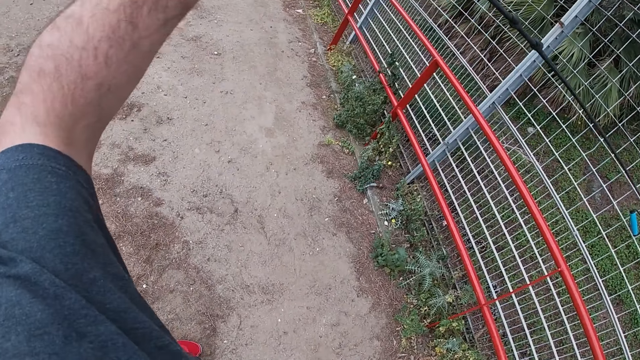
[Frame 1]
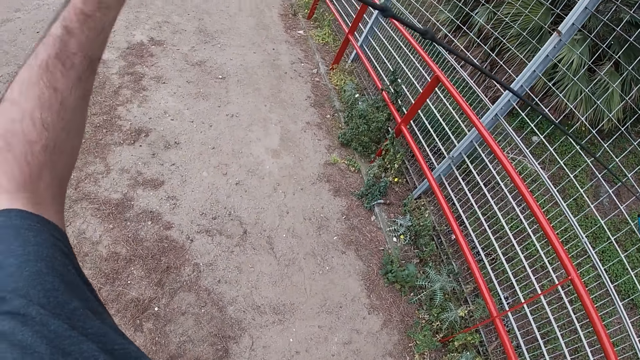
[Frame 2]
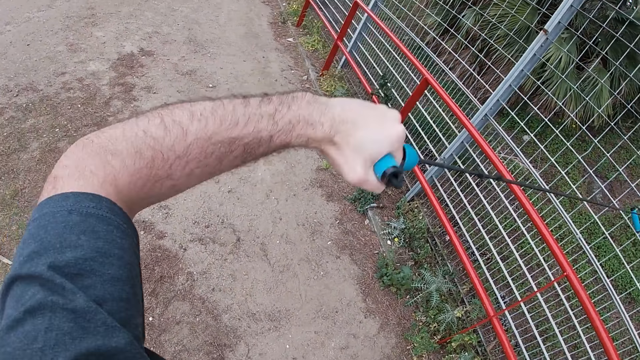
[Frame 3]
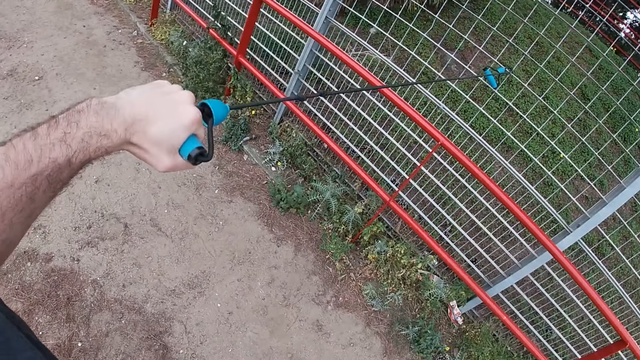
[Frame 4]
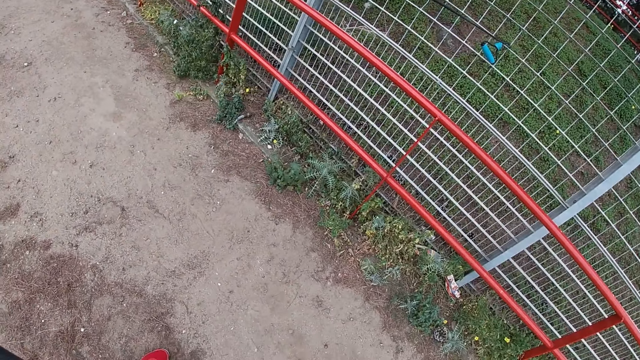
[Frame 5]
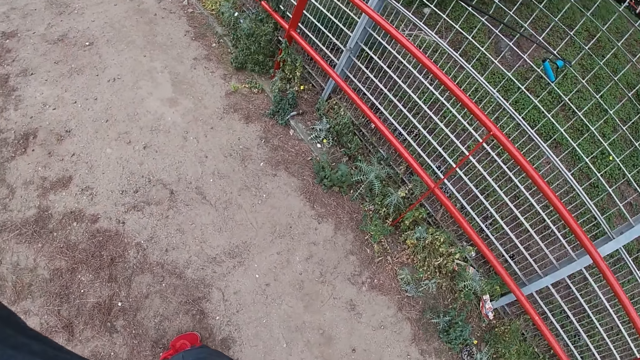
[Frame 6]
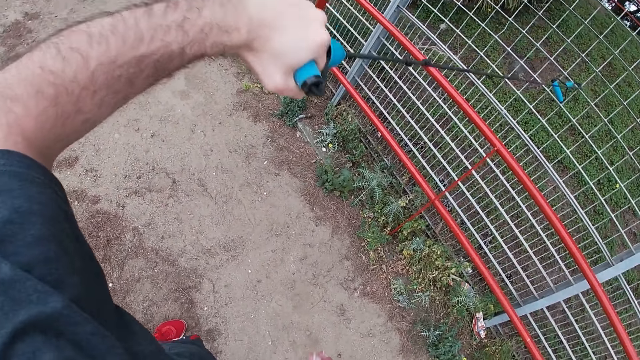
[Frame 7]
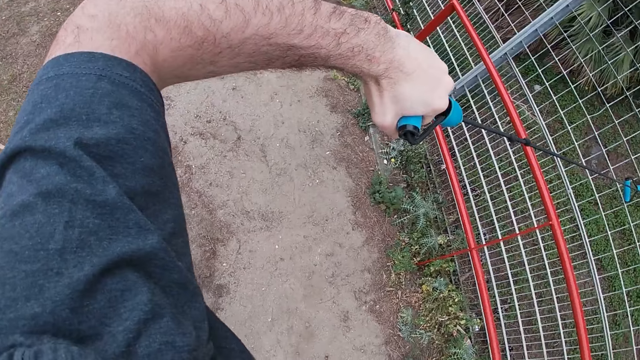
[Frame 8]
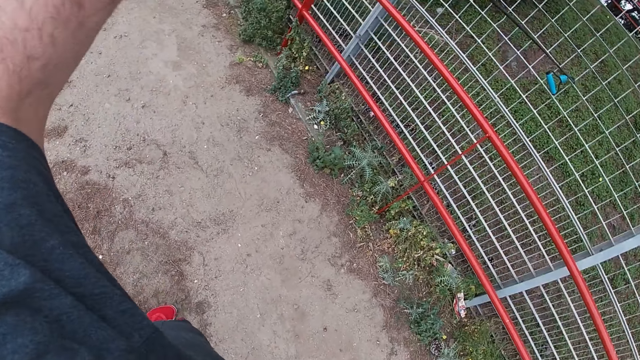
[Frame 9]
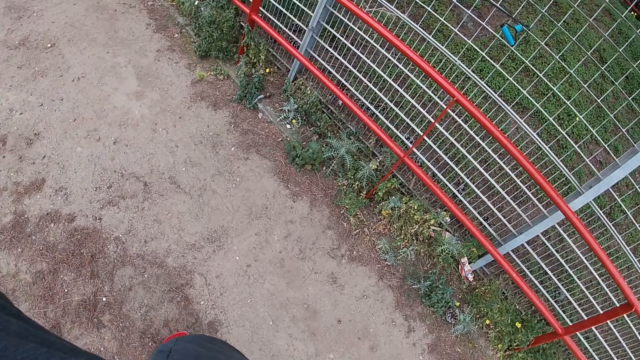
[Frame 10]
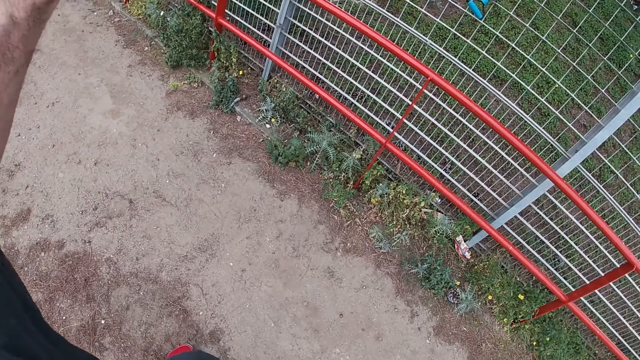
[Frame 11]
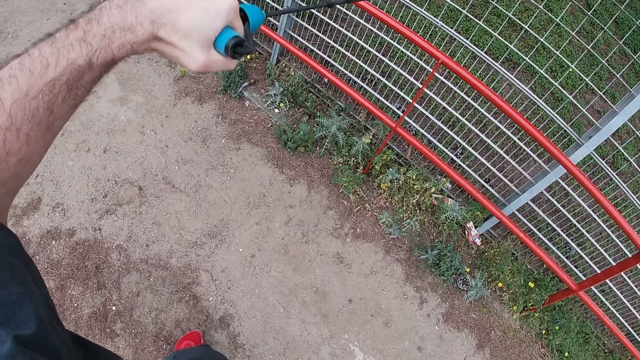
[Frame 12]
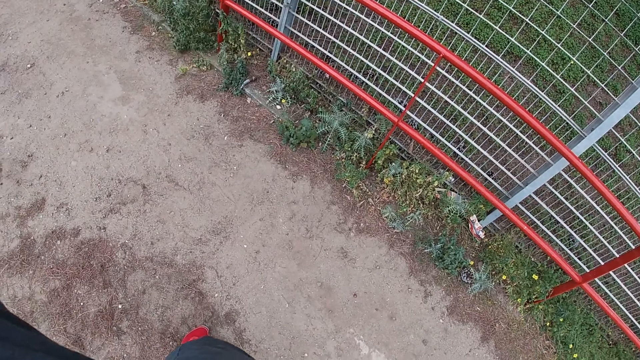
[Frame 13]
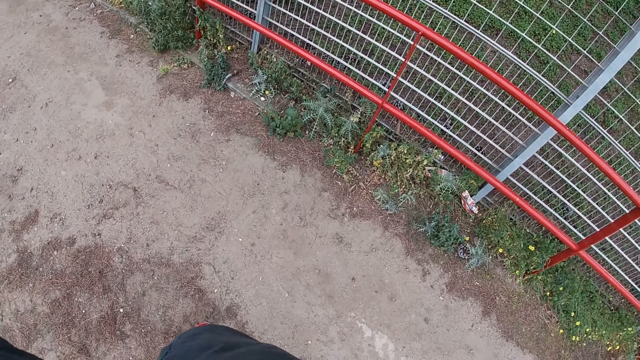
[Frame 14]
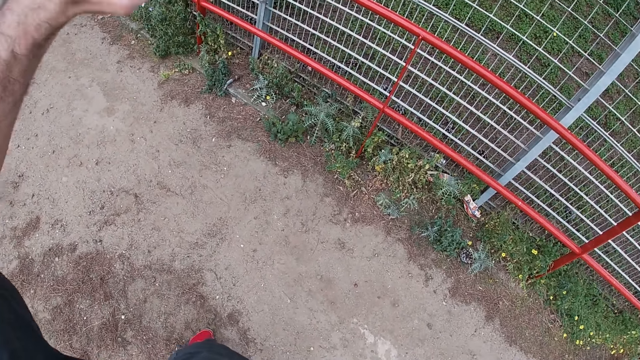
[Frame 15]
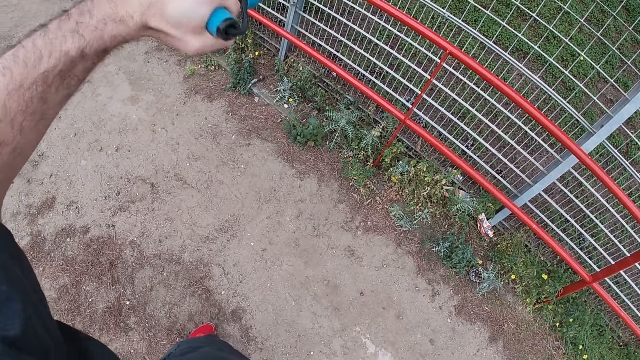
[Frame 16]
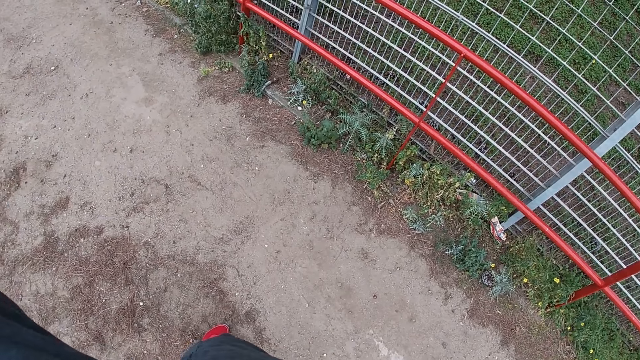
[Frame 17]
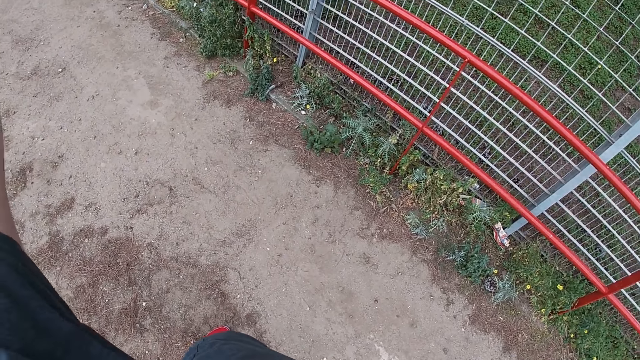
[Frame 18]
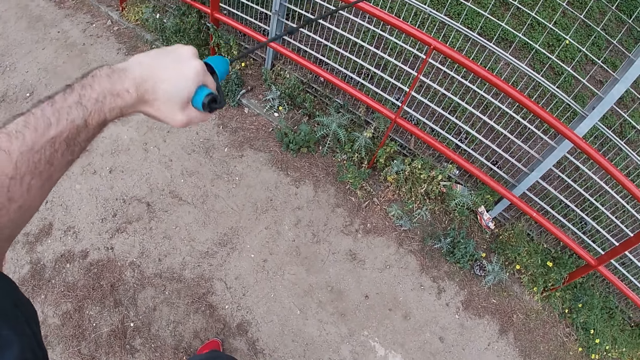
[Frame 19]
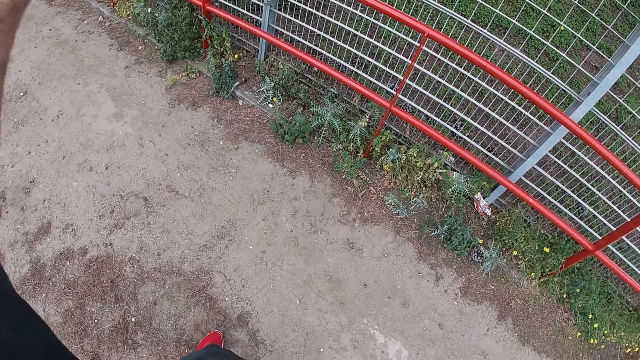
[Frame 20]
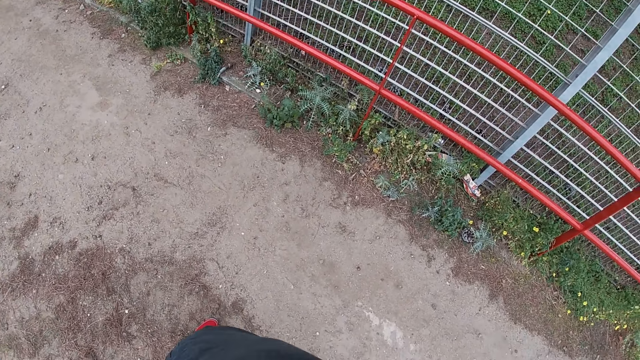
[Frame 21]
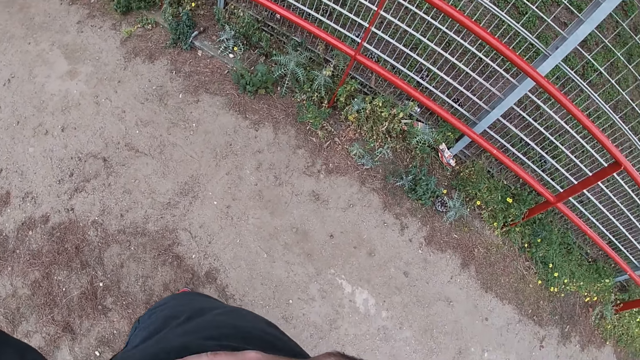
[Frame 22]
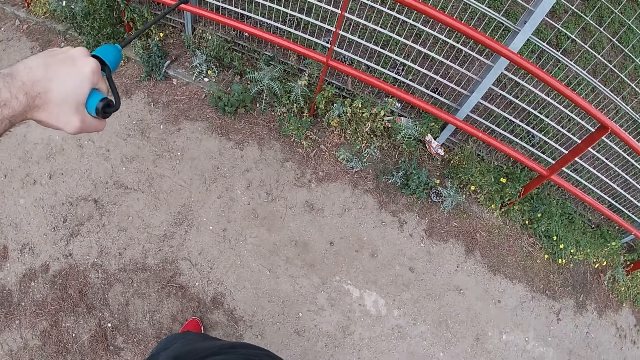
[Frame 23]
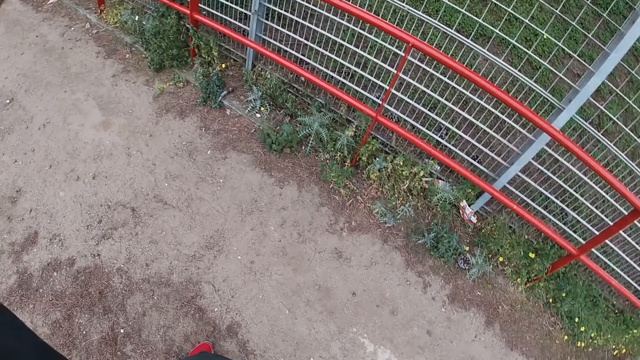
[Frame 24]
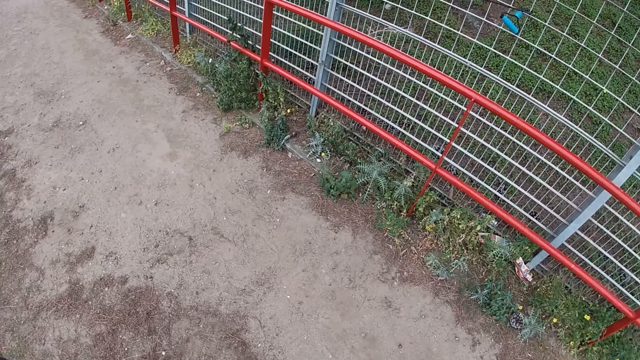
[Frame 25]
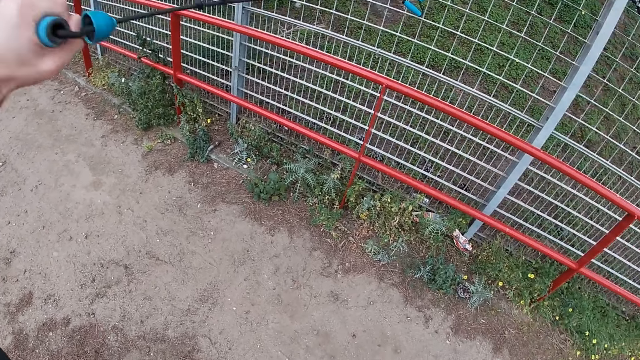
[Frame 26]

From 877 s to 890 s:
The camera wearer pulls the resistance band with his left hand. He pulls it repeatedly.

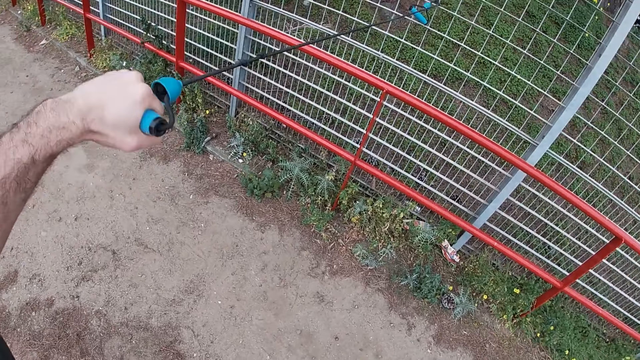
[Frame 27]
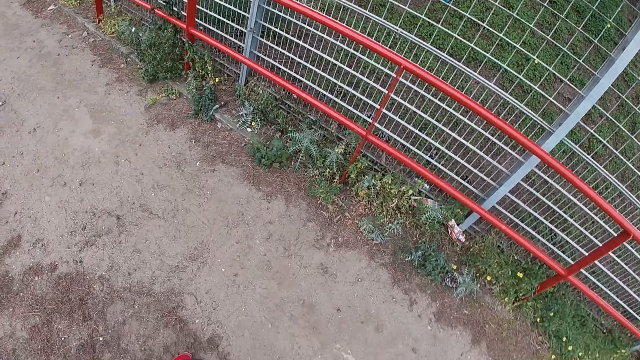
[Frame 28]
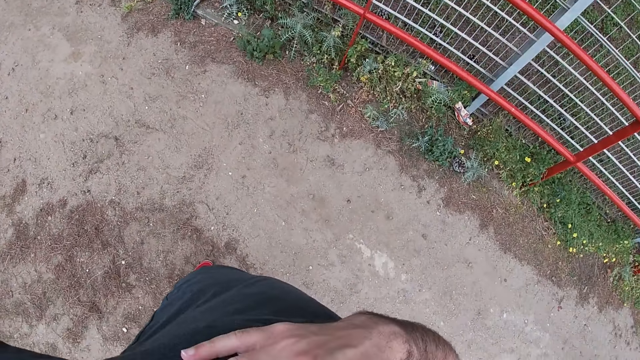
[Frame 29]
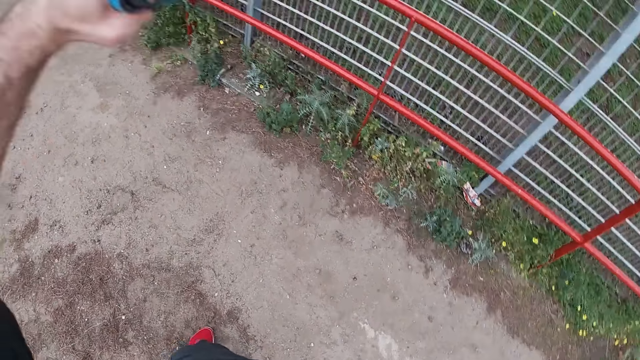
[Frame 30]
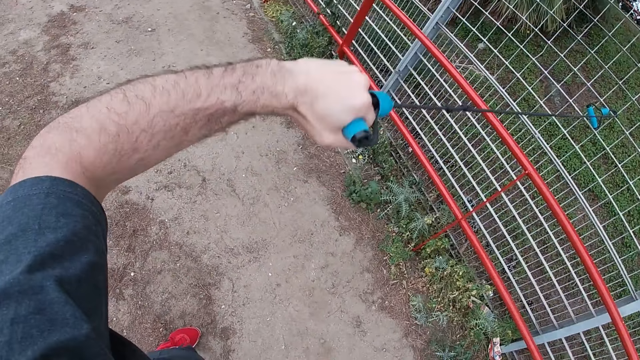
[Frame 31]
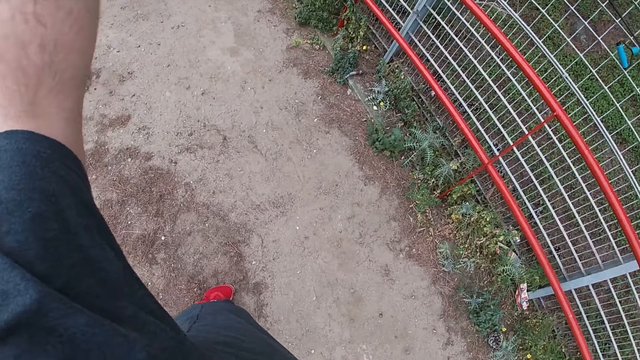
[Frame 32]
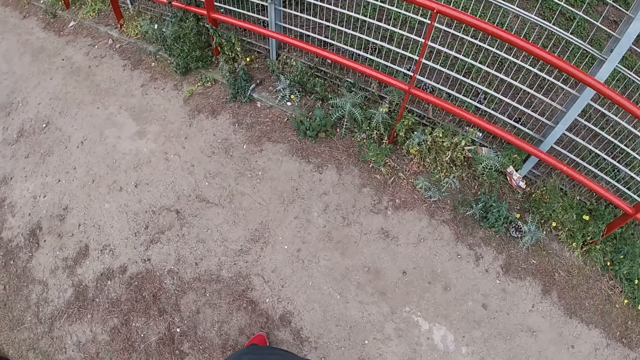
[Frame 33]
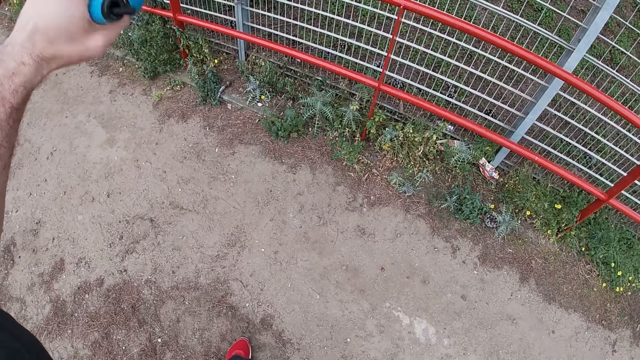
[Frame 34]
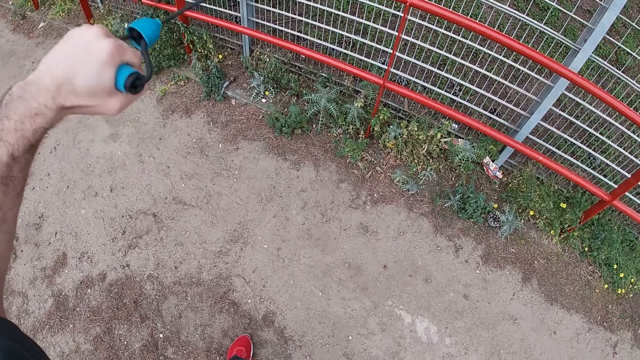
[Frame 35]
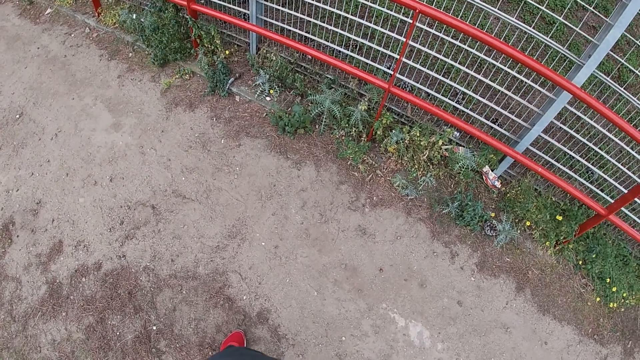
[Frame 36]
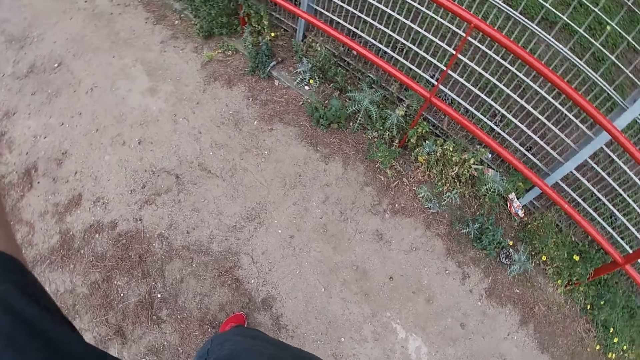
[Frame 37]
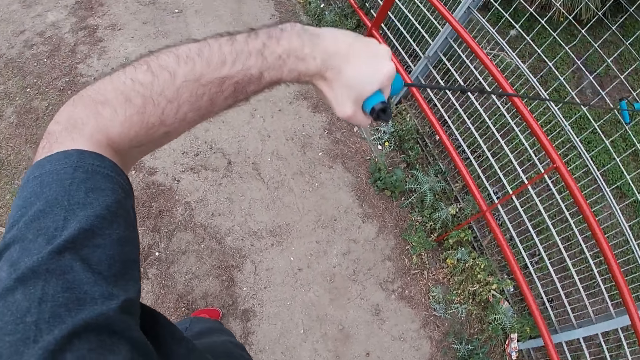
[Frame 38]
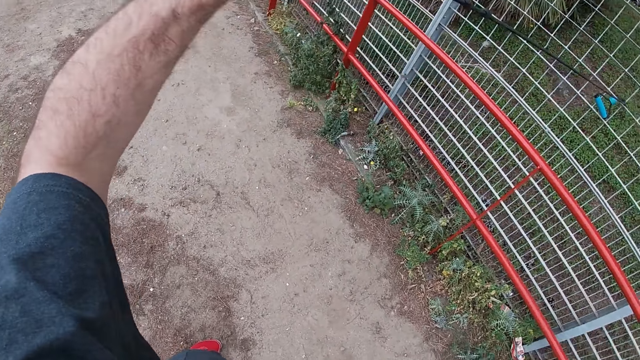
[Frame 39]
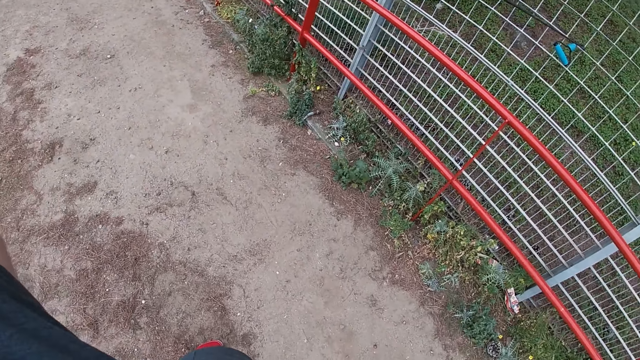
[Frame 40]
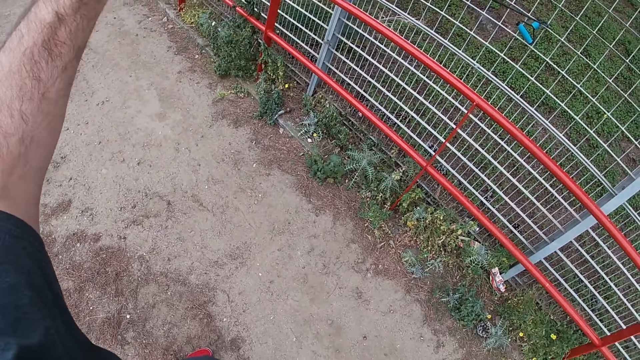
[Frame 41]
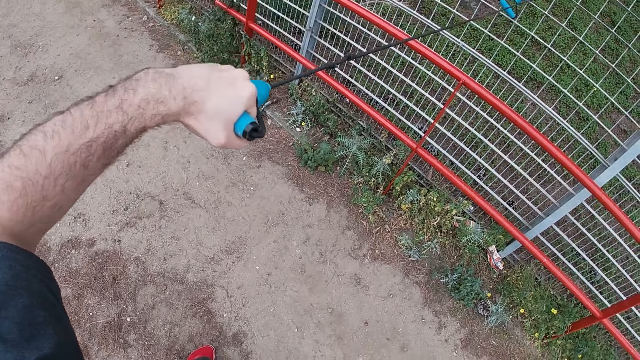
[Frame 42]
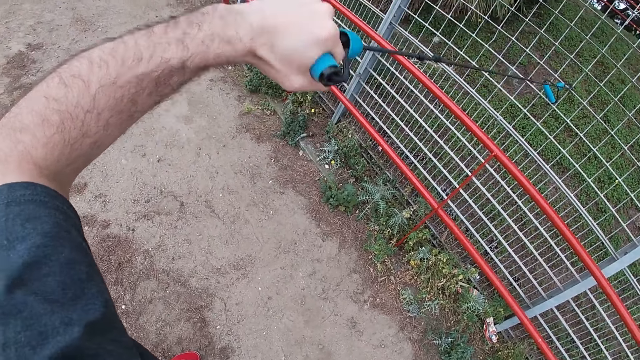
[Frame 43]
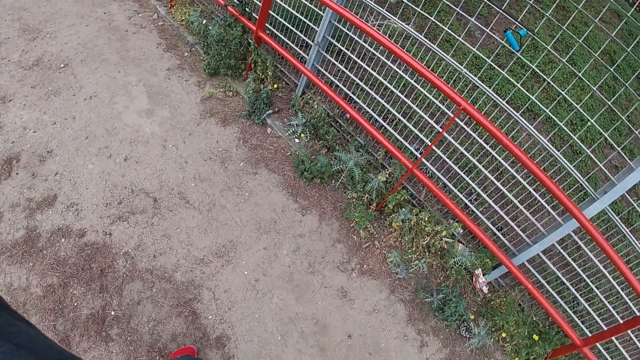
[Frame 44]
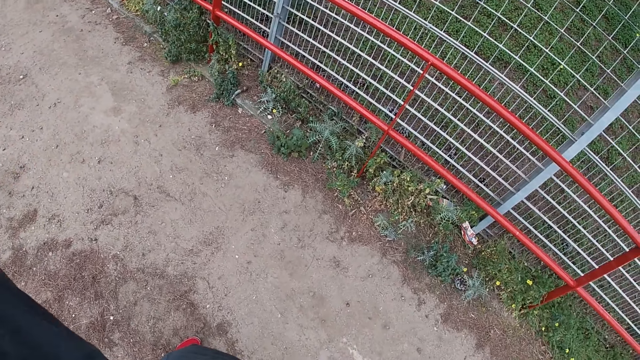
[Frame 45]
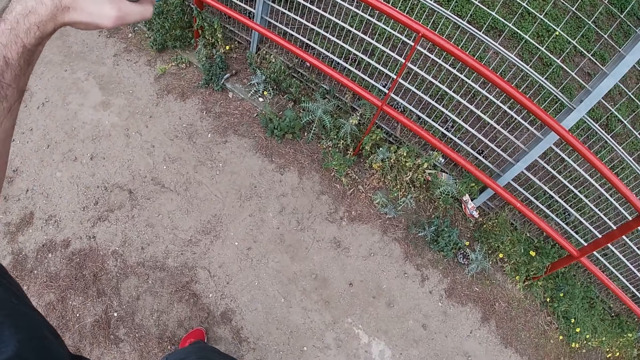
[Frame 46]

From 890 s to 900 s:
The camera wearer pulls the resistance band with his left hand. He pulls it repeatedly.
